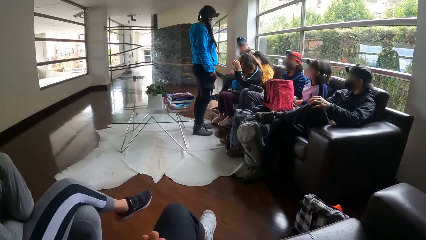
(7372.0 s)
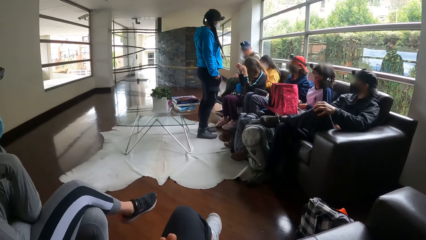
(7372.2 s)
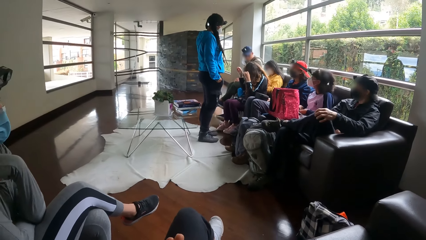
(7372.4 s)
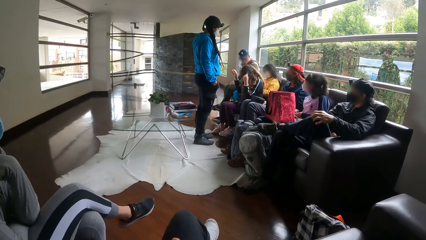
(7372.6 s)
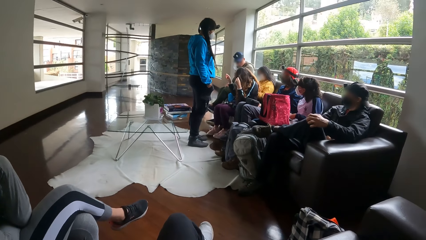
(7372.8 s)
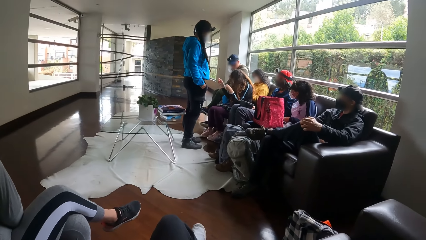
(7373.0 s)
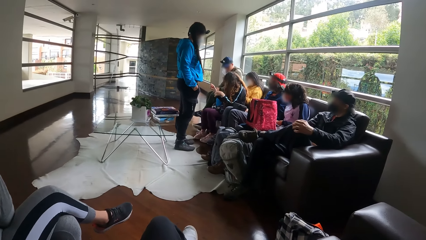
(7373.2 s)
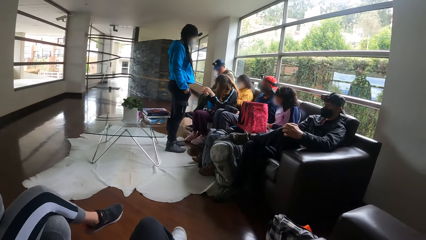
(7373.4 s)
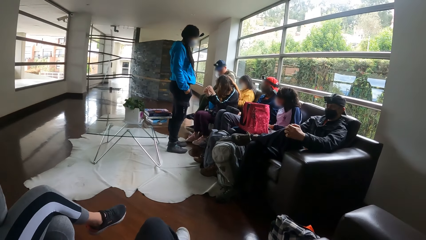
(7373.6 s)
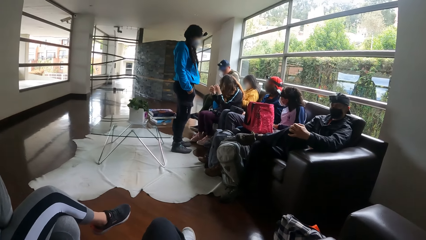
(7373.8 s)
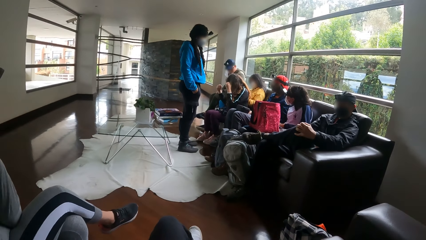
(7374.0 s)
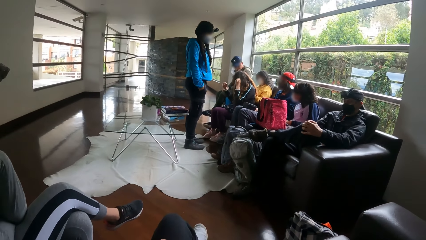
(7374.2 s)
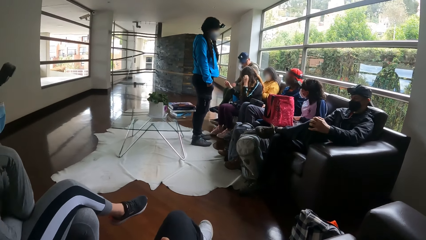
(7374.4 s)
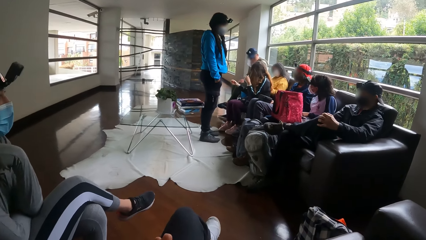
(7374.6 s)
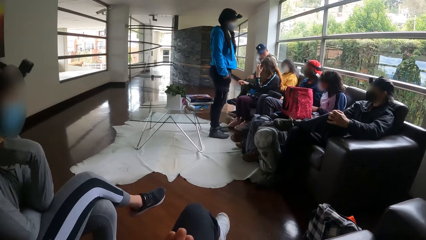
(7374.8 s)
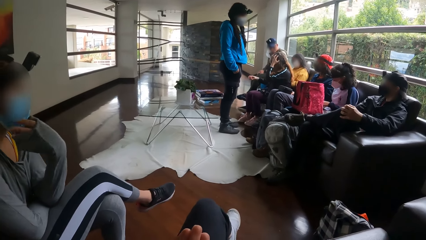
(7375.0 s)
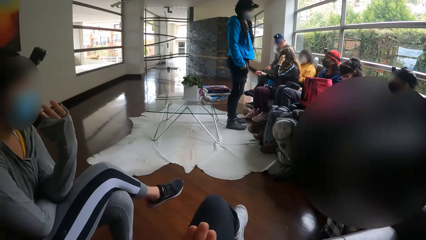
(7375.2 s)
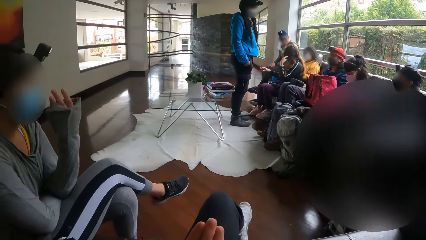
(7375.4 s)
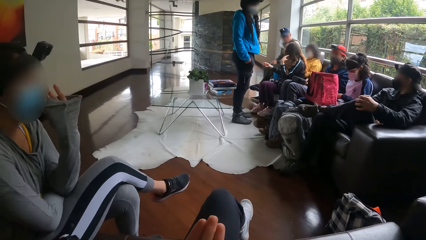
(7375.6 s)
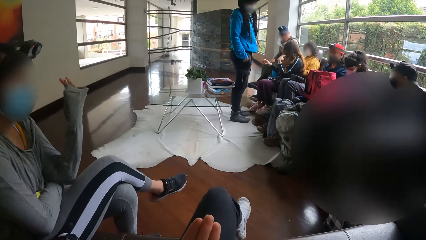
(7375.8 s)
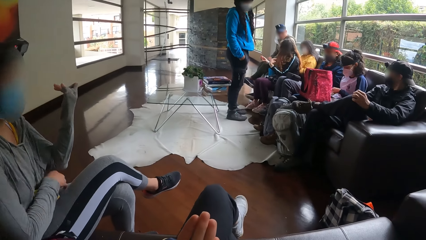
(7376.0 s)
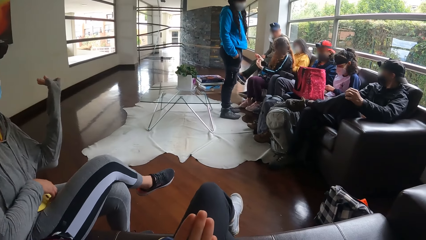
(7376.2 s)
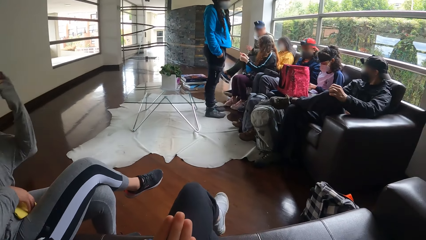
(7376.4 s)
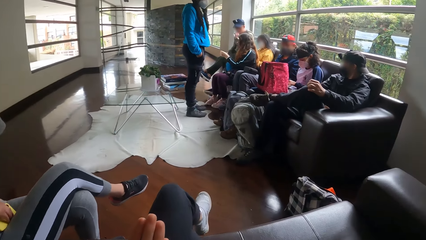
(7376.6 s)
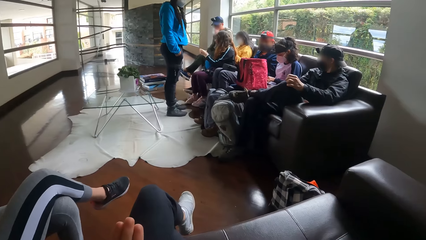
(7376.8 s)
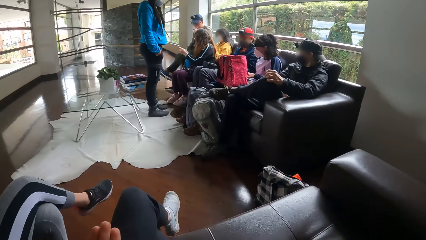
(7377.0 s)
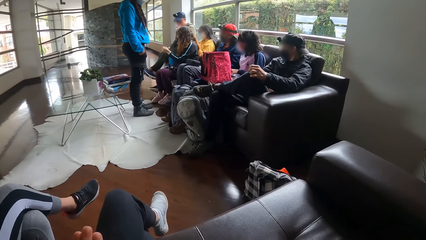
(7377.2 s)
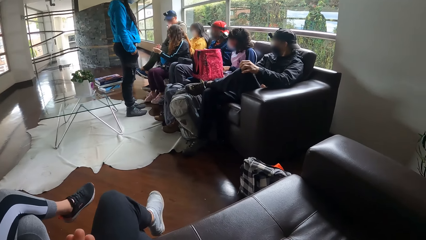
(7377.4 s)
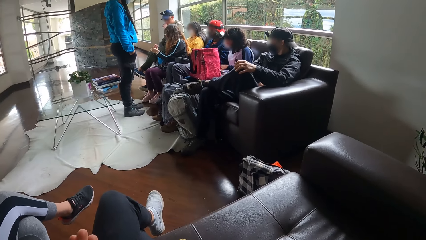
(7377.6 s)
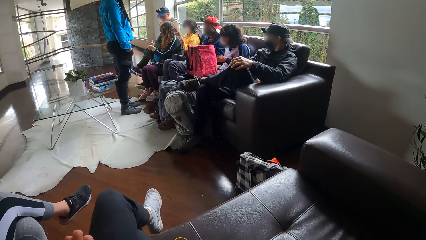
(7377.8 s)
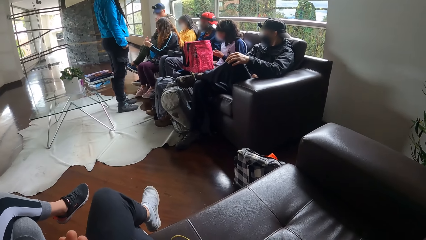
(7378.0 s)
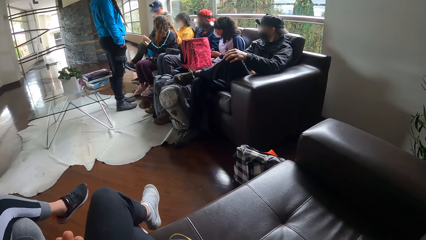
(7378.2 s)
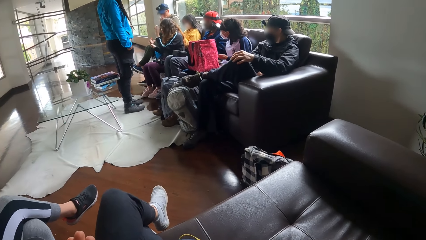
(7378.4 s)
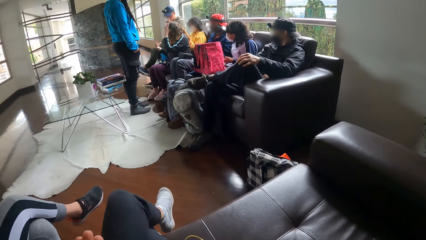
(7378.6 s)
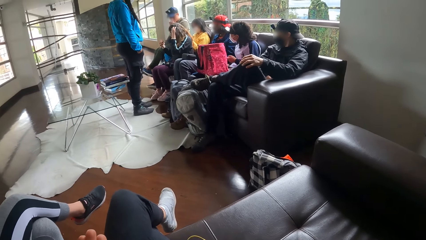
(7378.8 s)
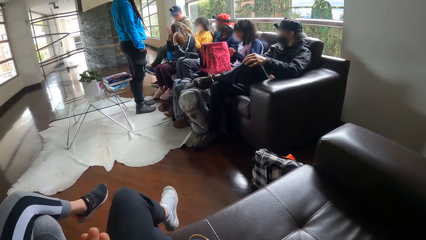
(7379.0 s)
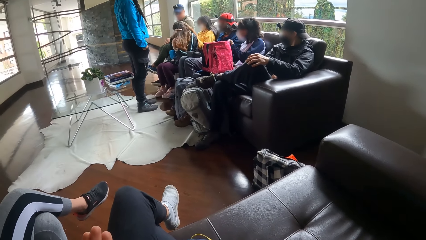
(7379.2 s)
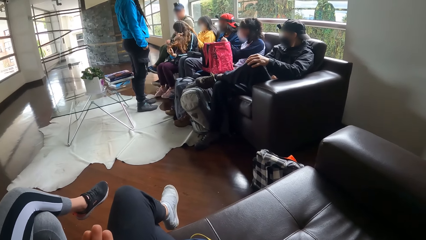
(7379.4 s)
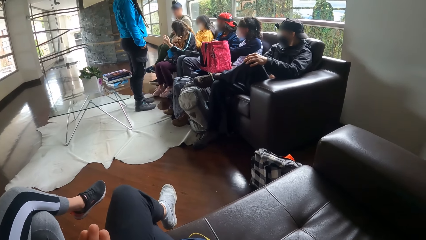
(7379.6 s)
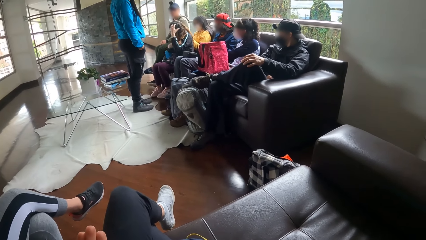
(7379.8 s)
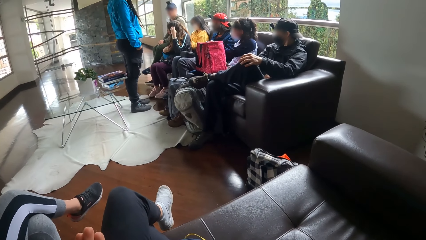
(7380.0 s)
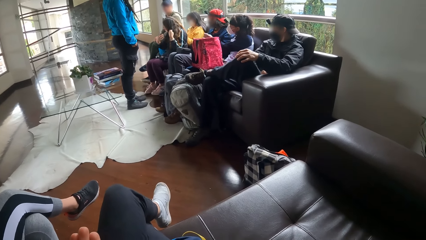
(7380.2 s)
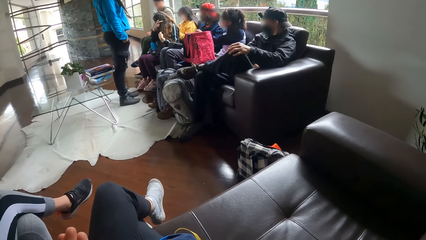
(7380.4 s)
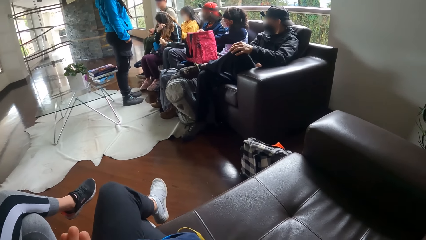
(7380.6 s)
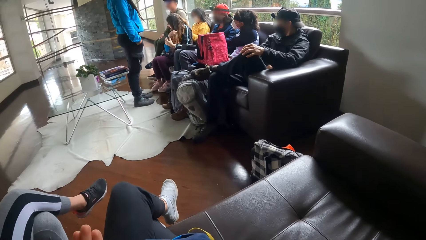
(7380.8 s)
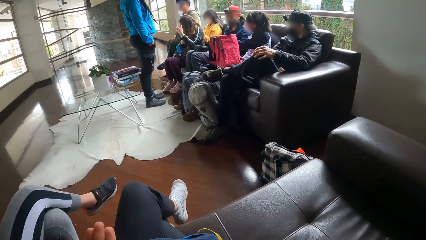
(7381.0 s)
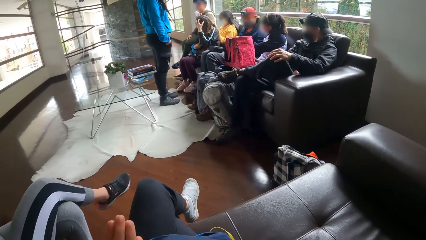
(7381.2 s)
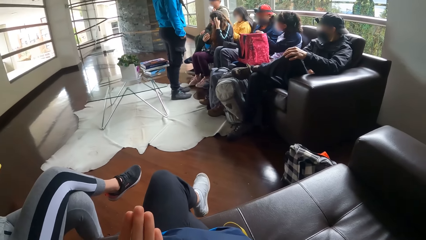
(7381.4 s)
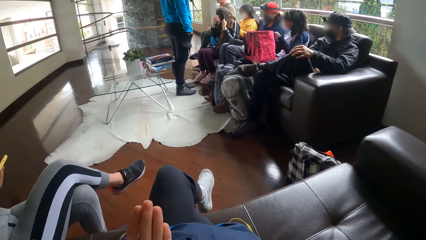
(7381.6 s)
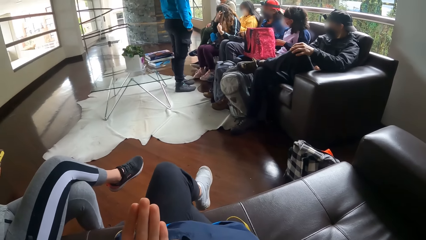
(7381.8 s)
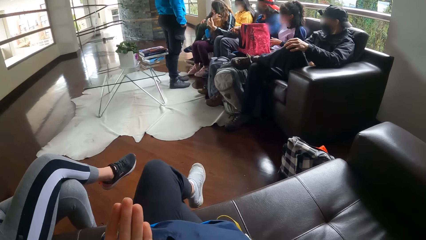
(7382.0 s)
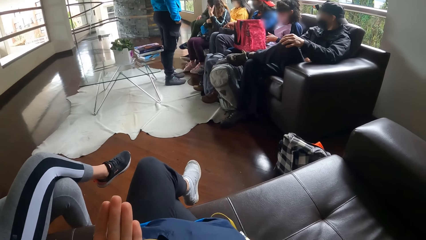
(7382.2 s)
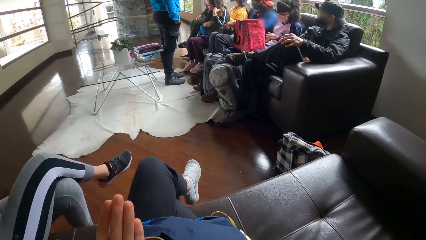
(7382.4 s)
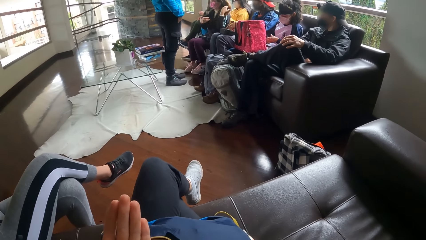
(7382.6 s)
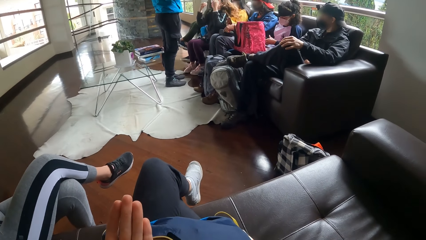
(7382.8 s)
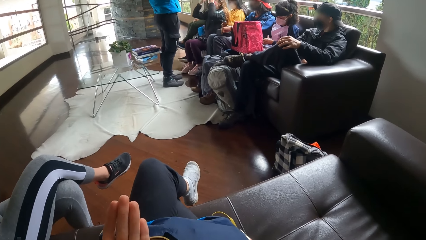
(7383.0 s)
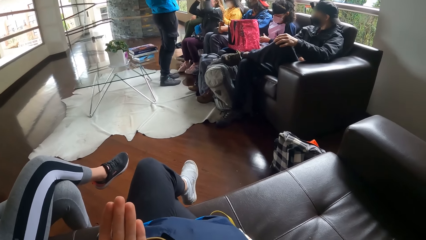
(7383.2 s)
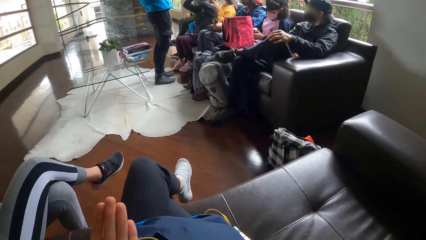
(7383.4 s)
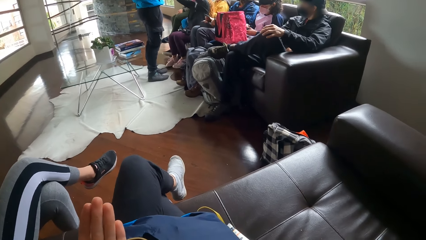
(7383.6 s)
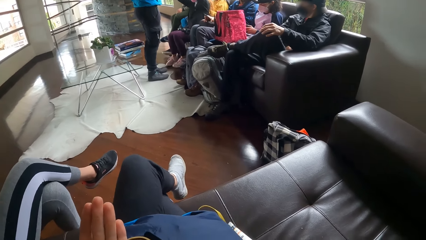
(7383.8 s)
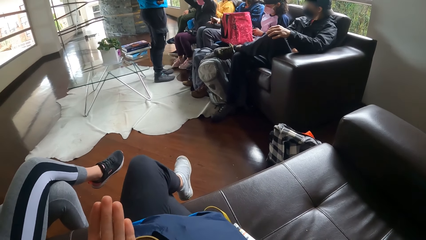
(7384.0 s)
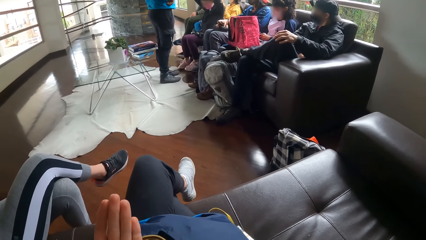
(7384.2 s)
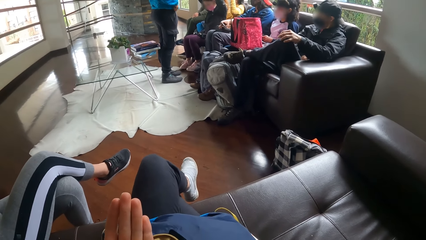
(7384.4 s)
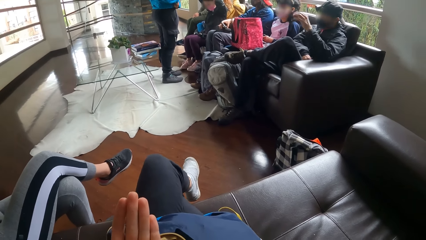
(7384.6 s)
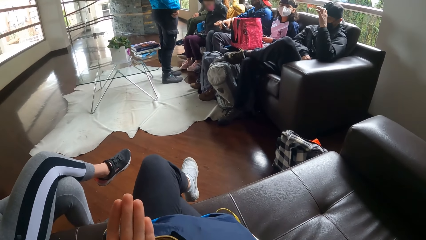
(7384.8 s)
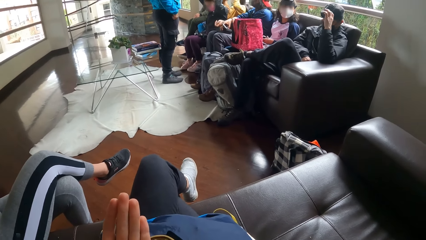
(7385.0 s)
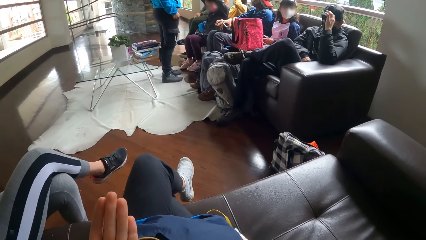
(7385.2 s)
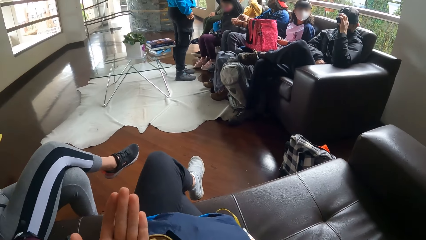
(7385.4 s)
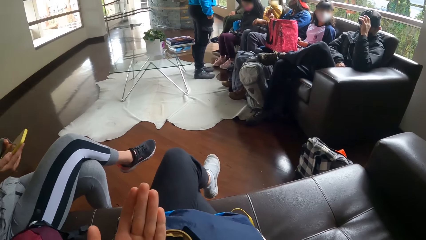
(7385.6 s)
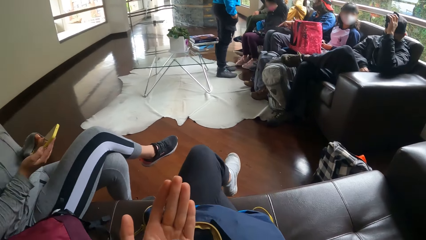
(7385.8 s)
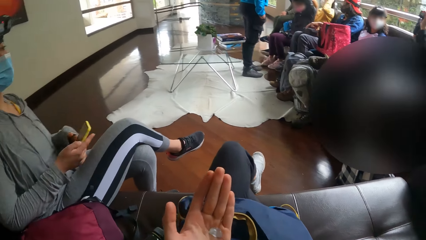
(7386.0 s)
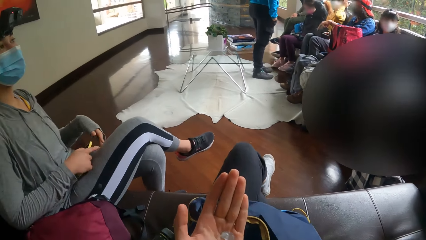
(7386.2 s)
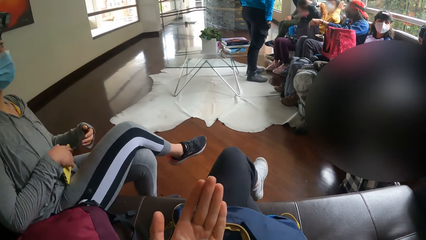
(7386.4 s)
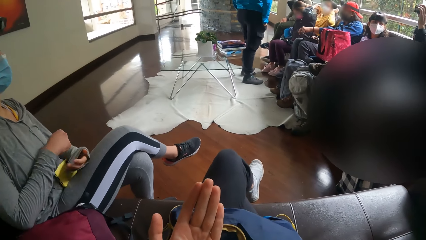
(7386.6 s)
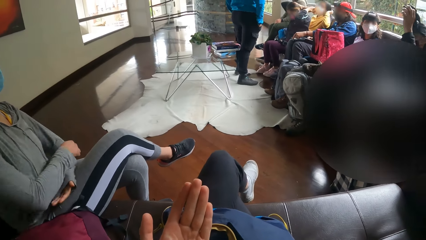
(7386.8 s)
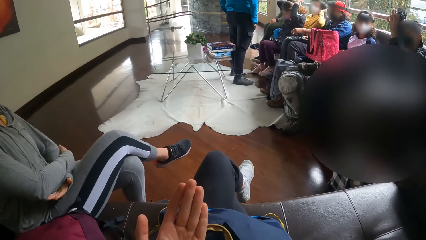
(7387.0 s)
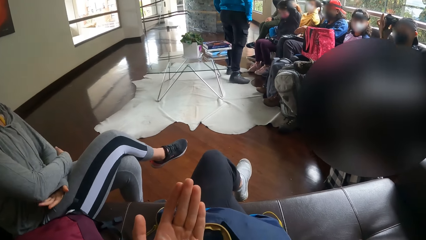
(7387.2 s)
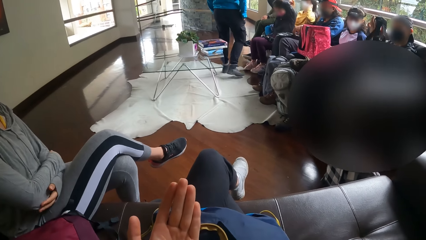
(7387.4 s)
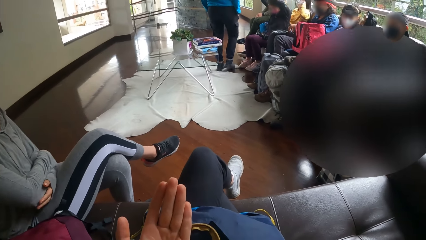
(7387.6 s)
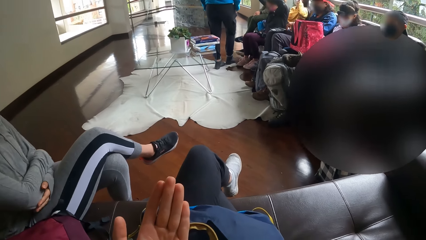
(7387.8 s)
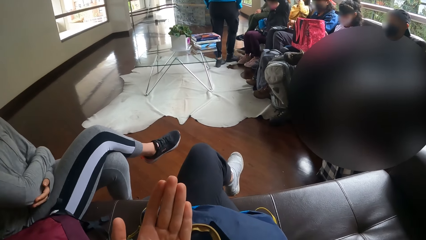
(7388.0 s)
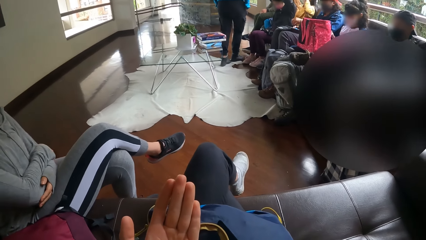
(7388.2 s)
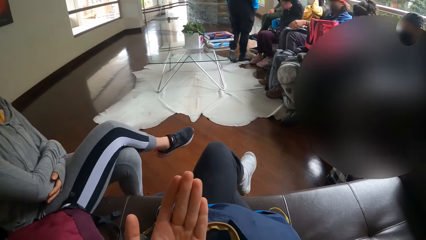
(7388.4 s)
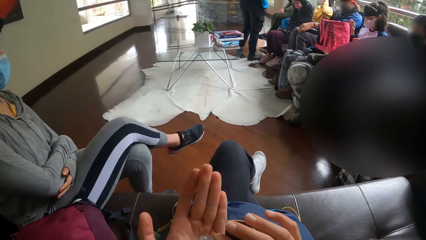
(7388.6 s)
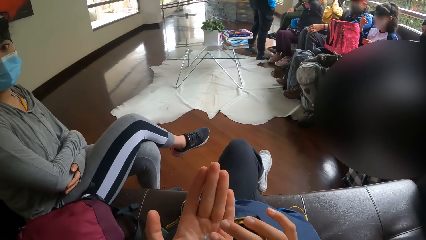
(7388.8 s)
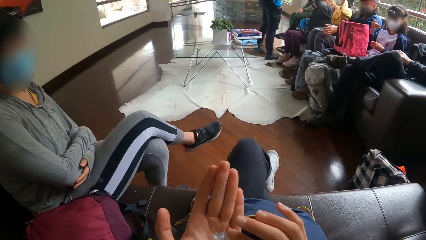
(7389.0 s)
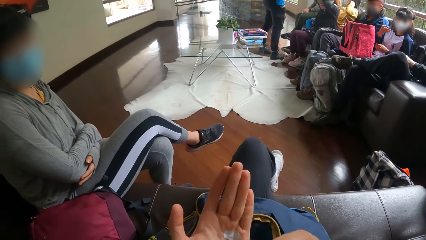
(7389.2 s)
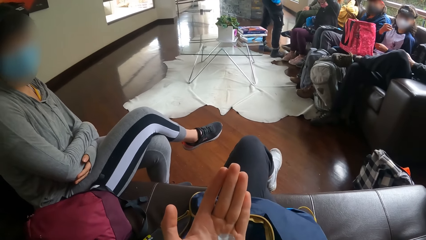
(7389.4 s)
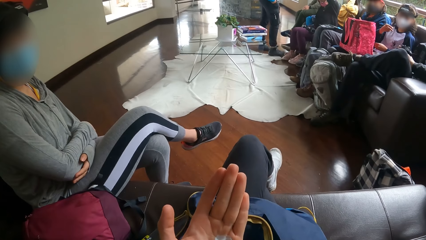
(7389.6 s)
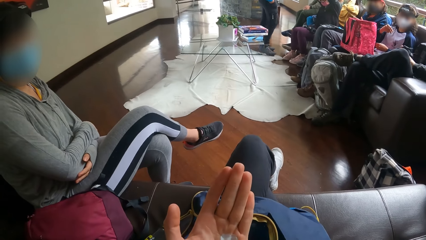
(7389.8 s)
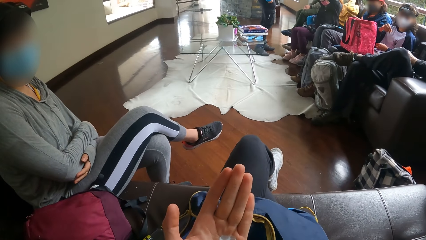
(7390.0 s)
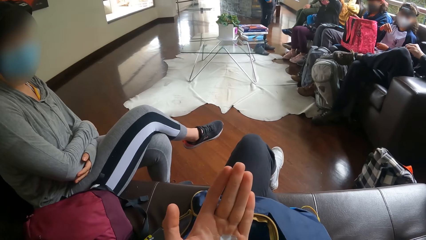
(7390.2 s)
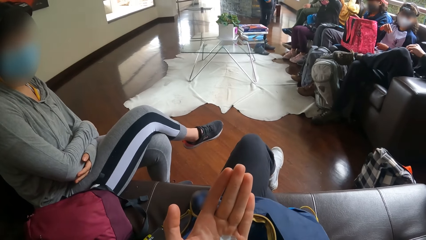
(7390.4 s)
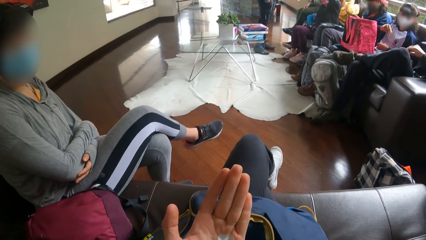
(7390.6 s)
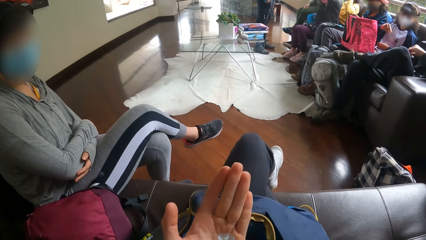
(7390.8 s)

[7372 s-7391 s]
The woman places a phone on her thigh with her right hand and folds her hands on her thigh. The camera wearer touches the cream on her left palm with her right hand. She touches her face with her right hand.
